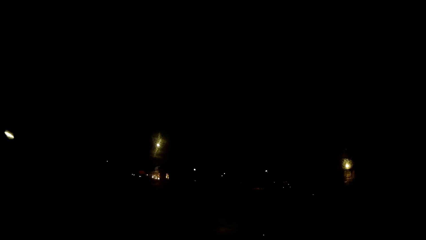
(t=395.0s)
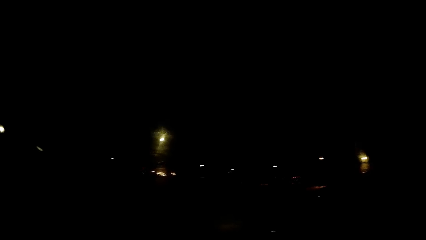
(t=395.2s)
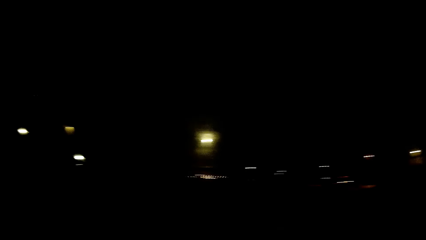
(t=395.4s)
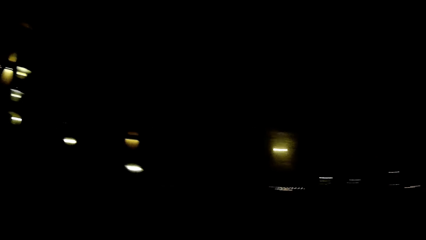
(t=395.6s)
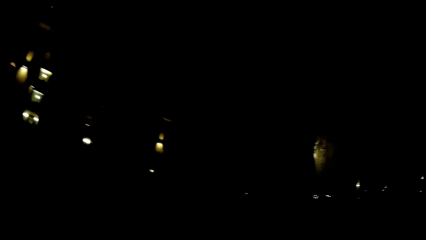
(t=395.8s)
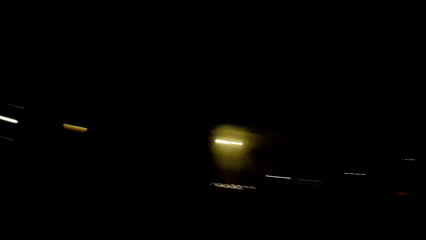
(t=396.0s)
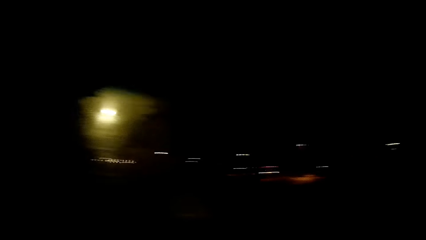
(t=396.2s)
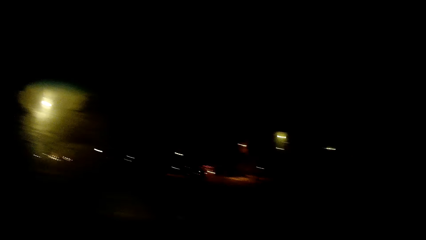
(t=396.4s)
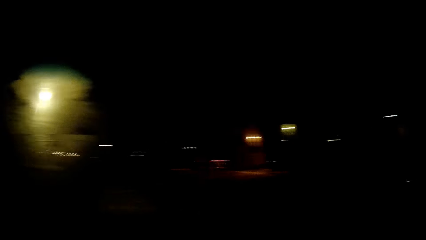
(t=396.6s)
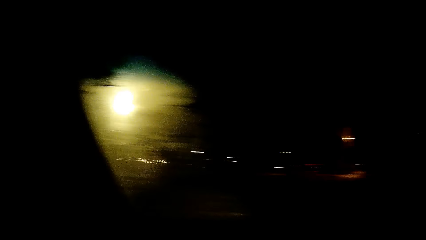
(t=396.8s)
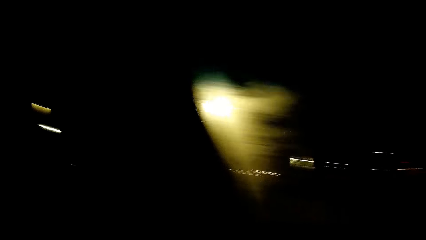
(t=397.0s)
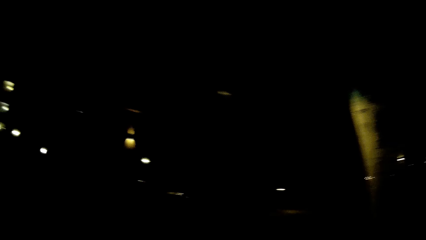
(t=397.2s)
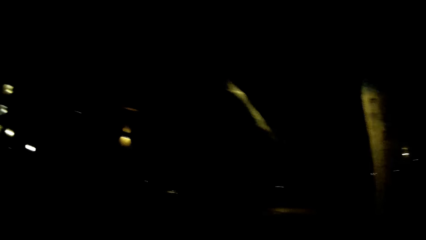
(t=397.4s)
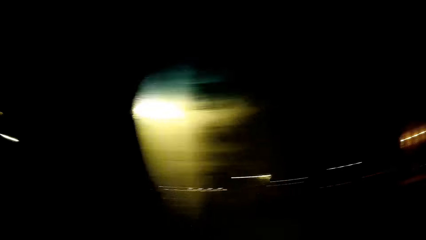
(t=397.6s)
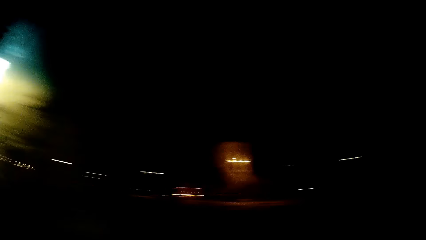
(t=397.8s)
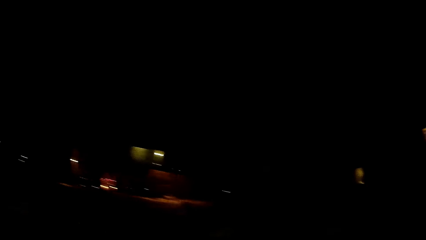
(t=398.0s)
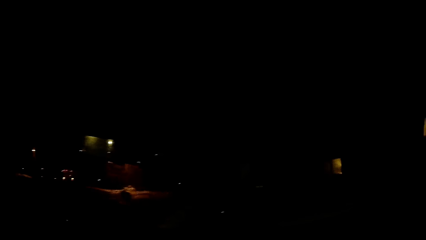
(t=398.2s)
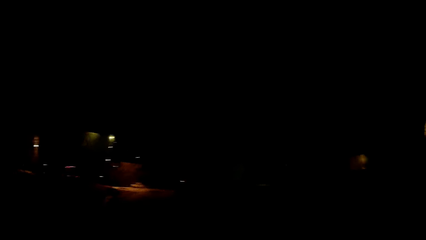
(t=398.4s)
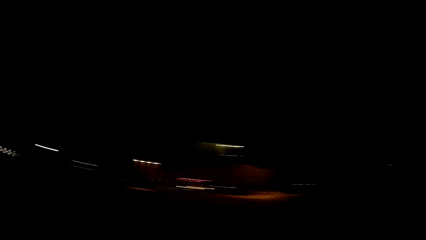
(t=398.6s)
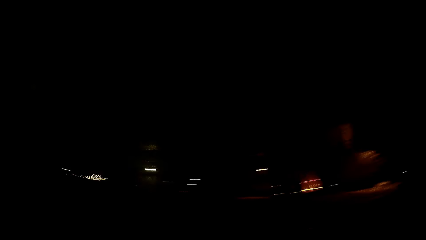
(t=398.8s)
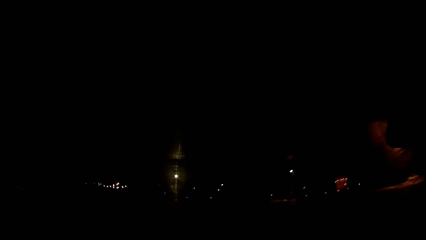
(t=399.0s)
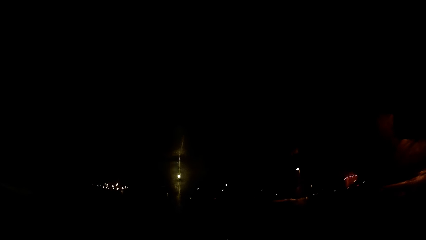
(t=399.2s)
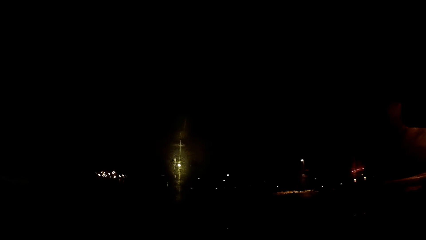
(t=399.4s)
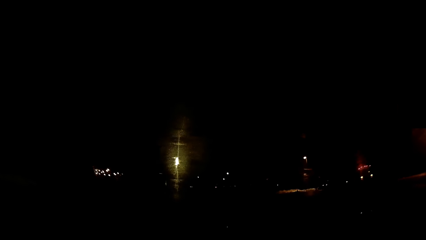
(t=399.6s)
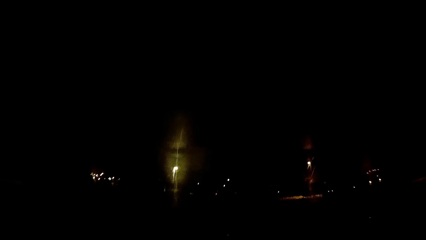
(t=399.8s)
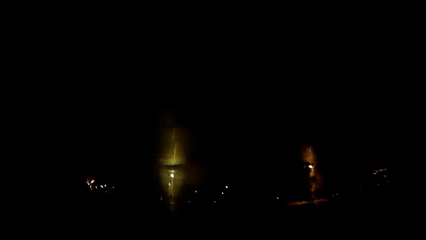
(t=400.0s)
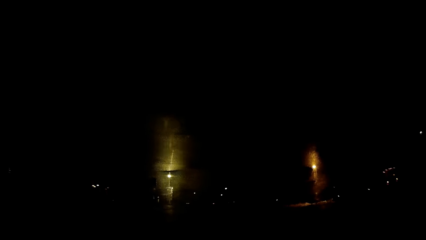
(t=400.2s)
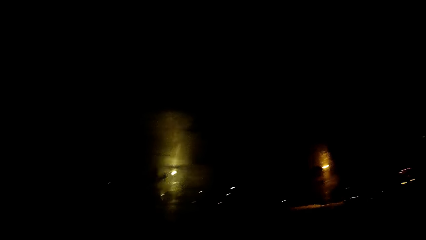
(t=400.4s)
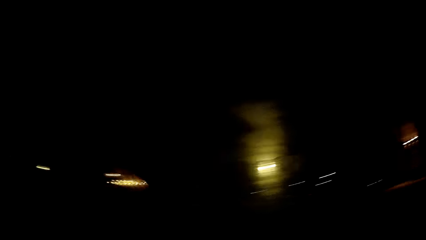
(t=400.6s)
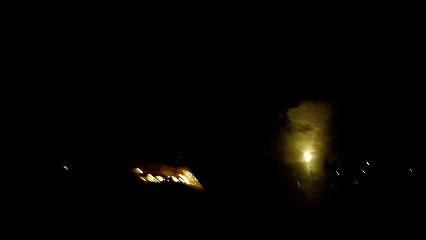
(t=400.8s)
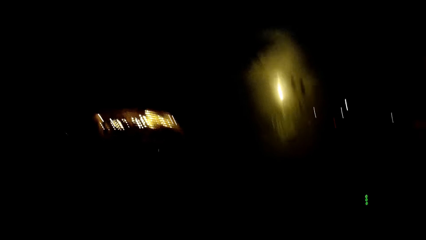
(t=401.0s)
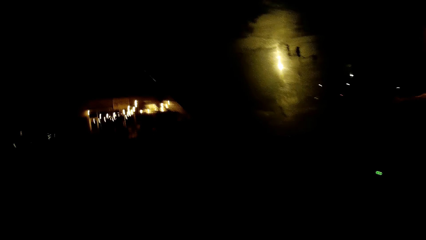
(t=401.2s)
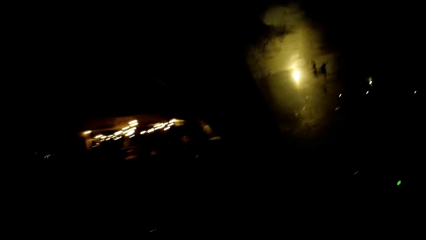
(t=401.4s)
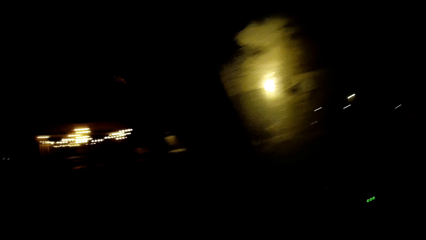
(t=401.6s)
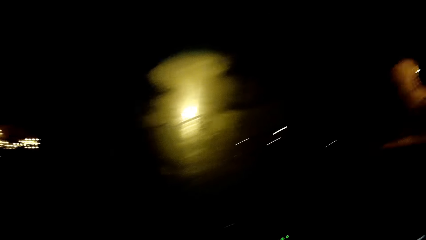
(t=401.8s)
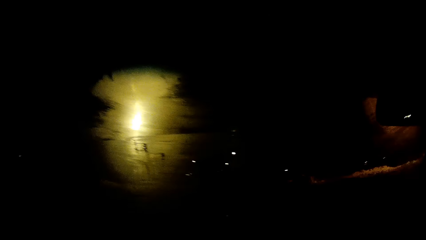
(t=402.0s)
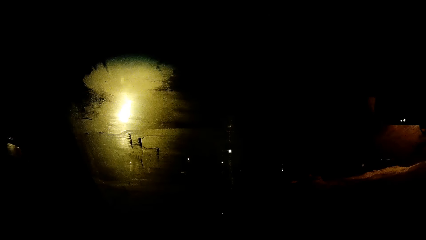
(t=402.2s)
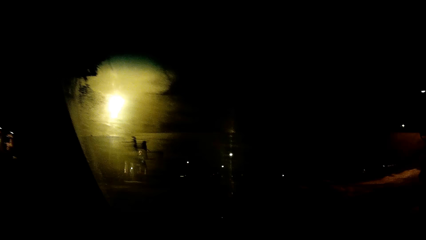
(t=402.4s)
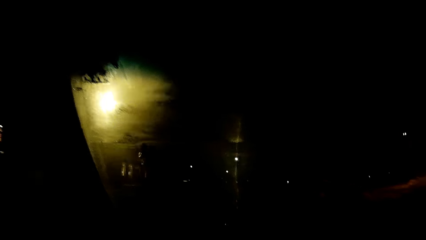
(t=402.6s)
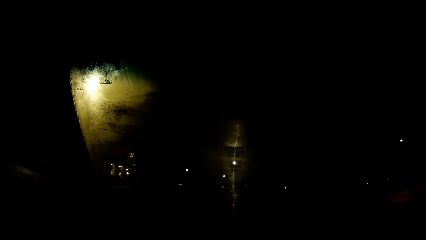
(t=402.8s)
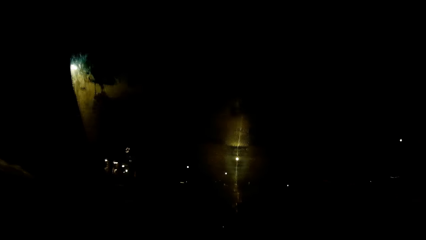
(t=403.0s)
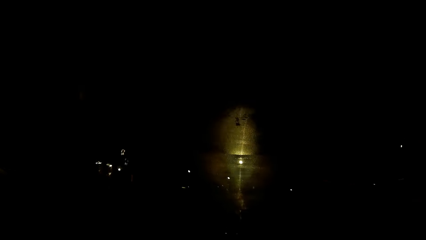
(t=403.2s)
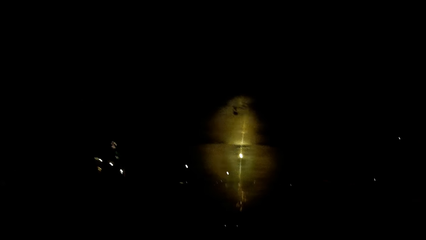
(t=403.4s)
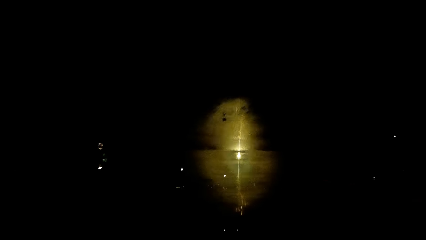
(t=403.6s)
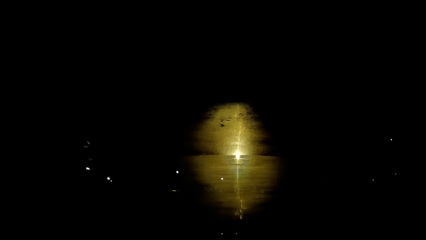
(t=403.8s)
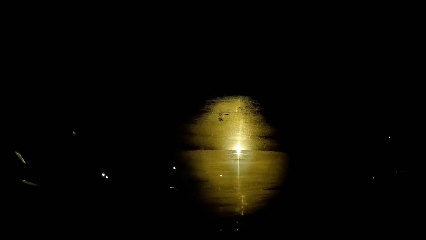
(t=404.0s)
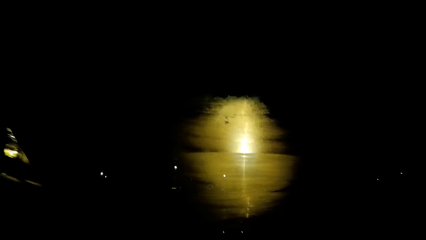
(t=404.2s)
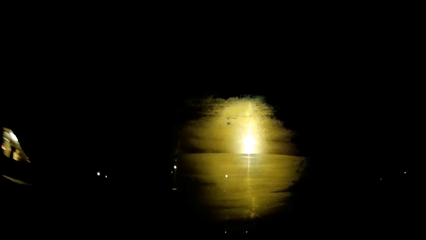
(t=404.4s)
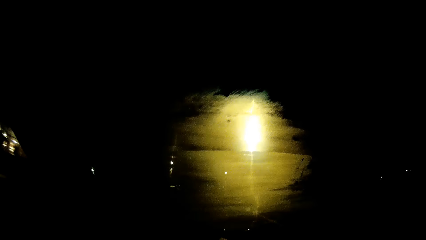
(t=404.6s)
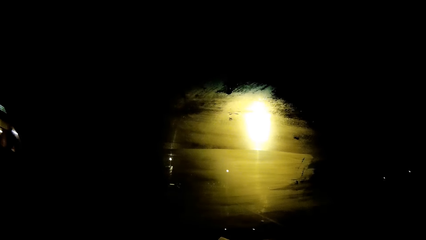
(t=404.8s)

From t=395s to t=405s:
The camera wearer looks around. They drive the car.

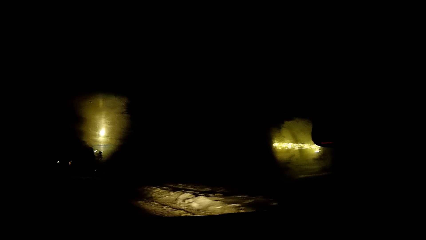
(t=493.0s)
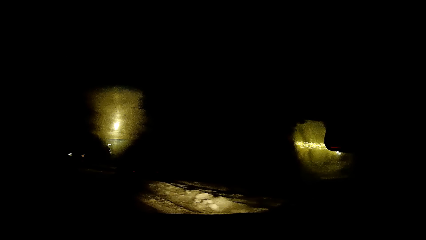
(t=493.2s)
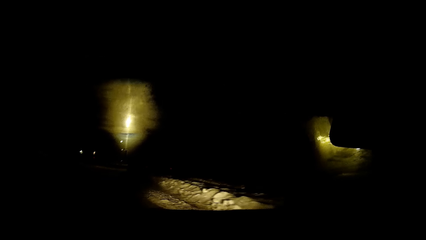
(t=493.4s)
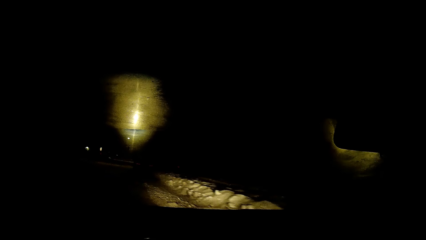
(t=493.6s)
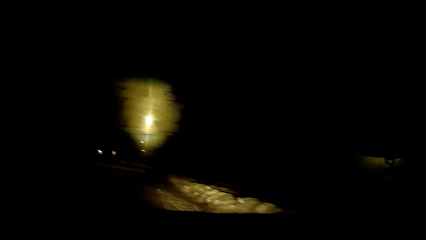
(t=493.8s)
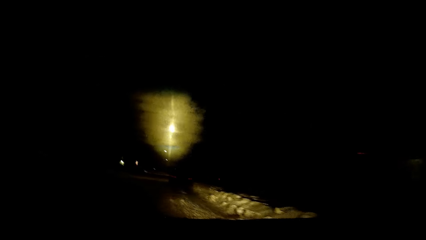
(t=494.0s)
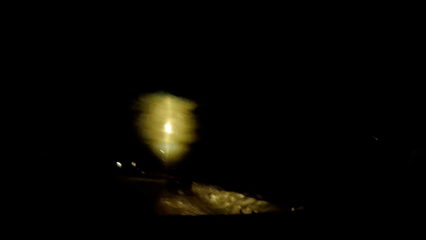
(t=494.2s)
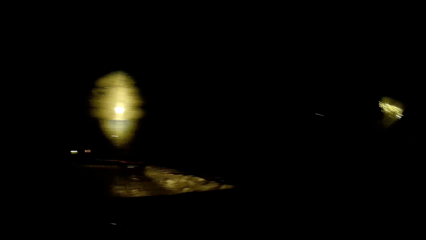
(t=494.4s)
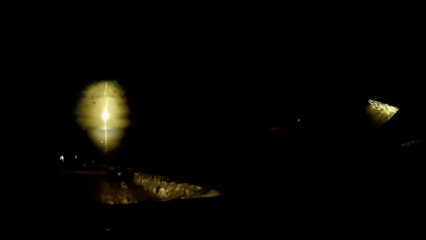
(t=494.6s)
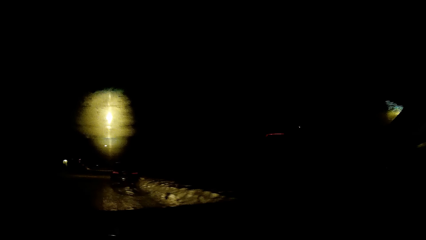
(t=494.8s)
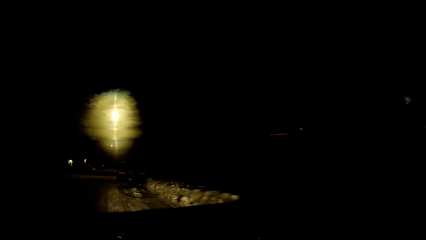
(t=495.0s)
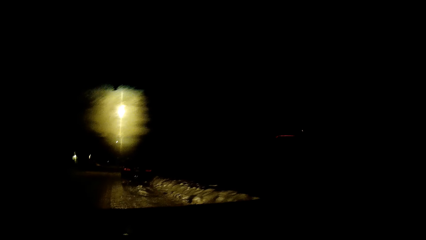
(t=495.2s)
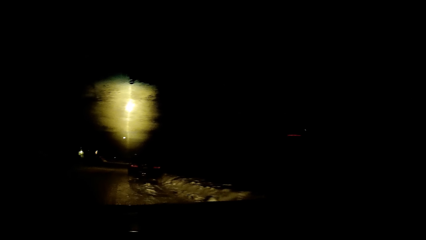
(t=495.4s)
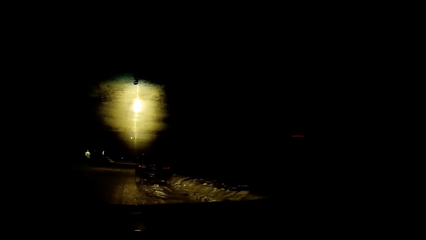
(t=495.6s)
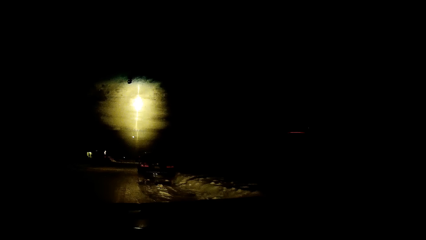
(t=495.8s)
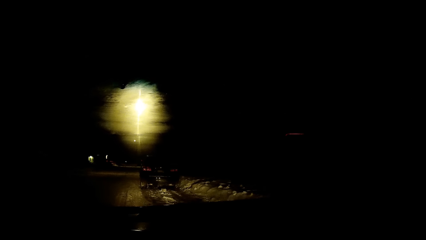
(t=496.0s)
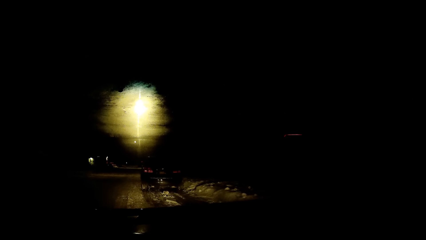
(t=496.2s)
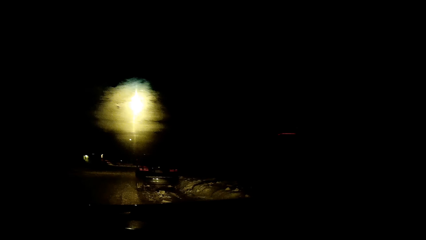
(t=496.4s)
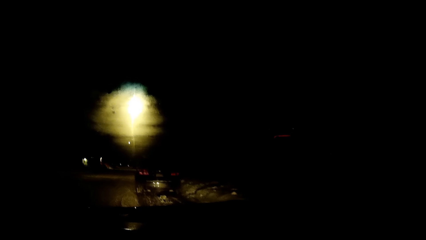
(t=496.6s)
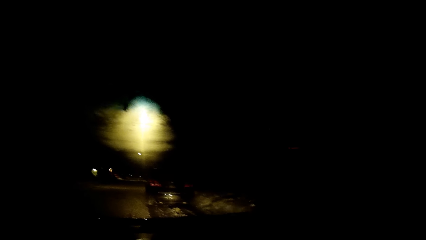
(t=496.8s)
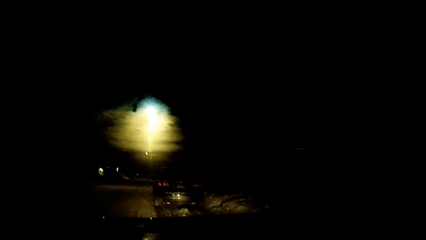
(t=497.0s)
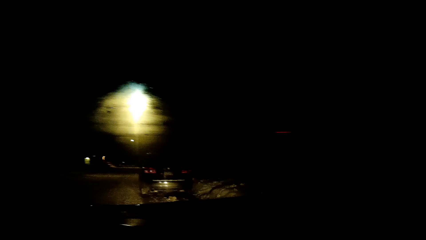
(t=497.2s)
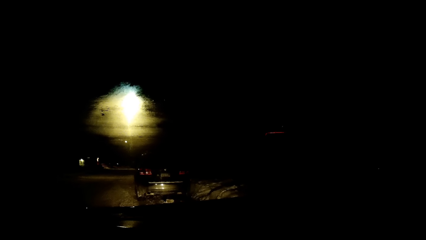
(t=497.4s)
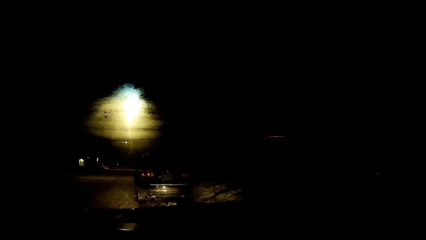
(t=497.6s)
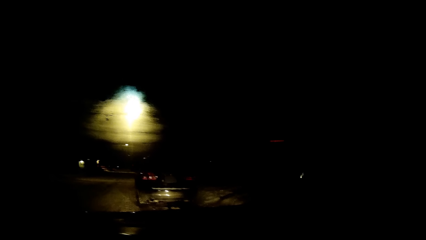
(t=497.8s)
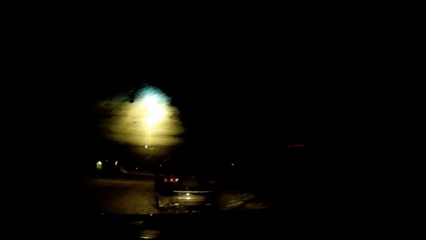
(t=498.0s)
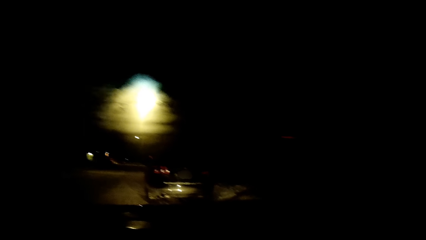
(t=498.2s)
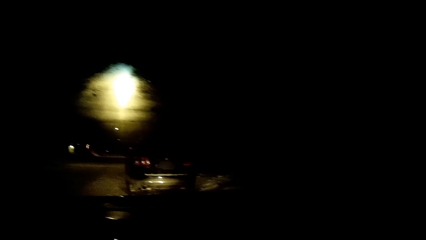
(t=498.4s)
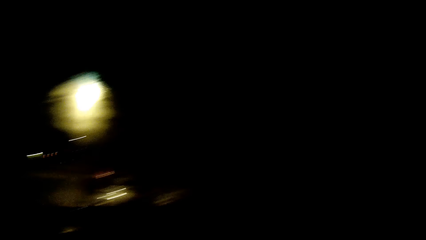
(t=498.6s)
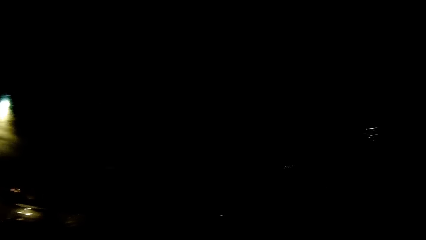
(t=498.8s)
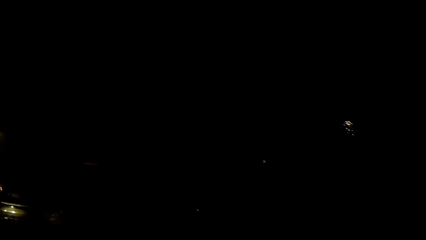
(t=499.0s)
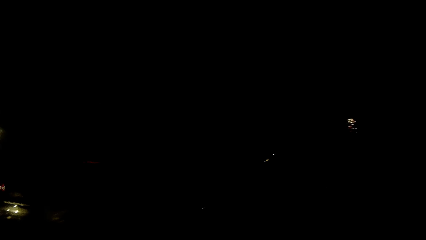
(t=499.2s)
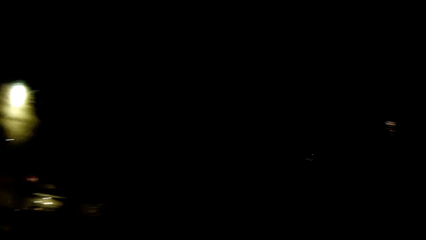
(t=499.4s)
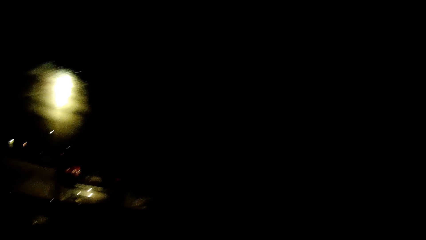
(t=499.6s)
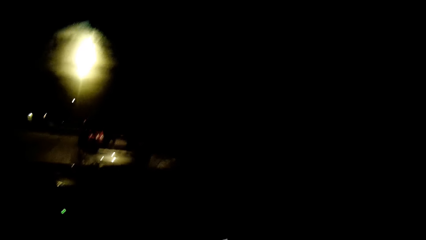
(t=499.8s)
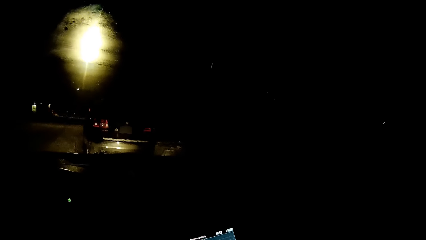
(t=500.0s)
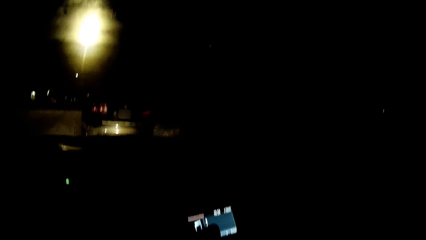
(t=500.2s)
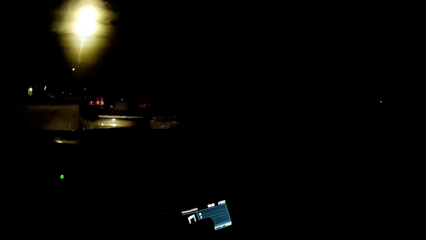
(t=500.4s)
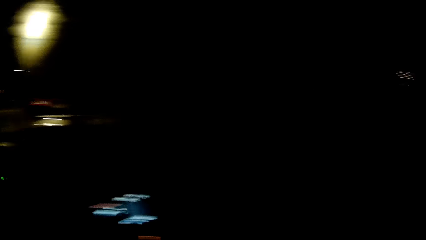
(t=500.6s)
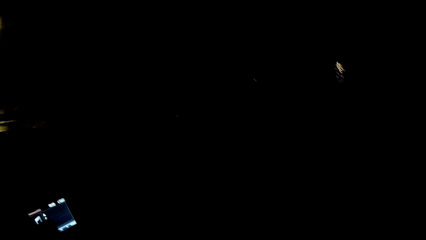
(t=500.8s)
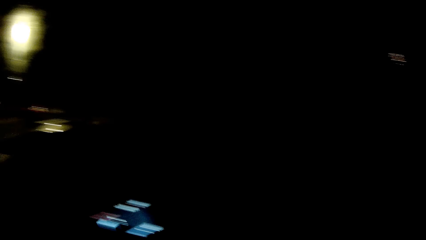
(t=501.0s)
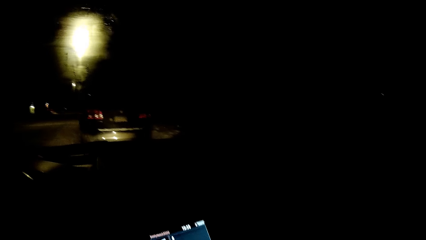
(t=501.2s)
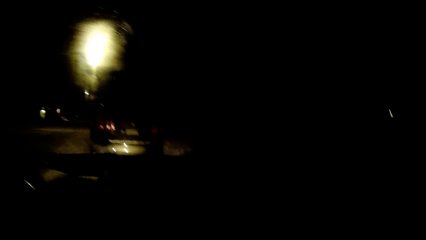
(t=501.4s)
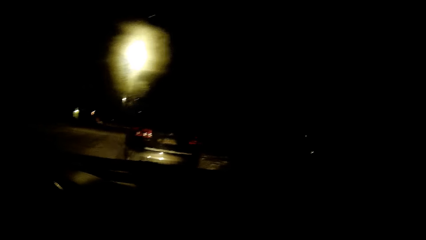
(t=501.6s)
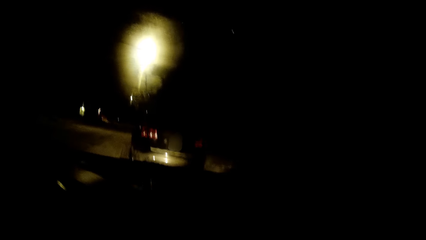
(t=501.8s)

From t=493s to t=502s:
The camera wearer stops the car behind a black car. They park behind the car.
